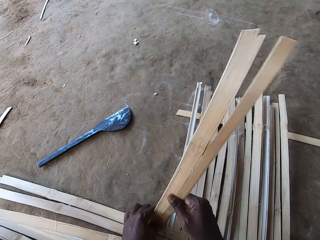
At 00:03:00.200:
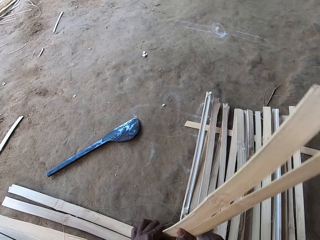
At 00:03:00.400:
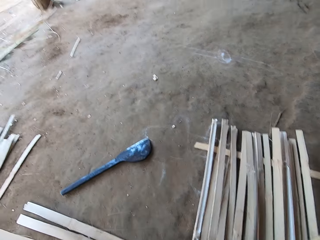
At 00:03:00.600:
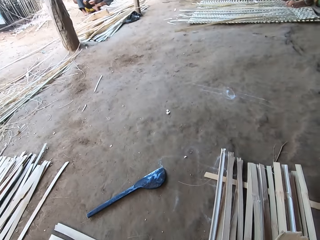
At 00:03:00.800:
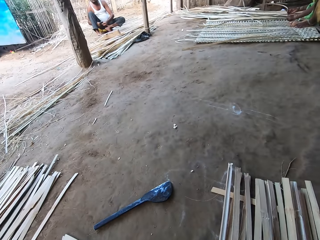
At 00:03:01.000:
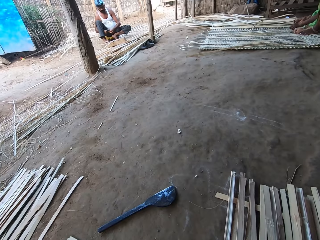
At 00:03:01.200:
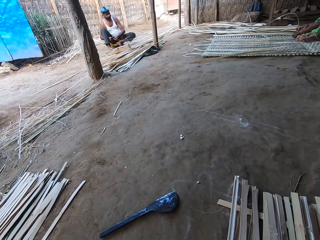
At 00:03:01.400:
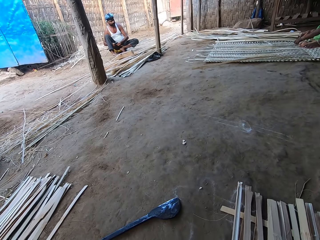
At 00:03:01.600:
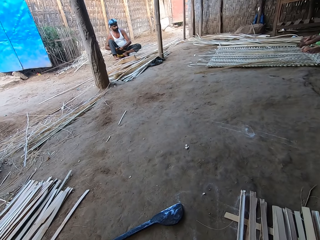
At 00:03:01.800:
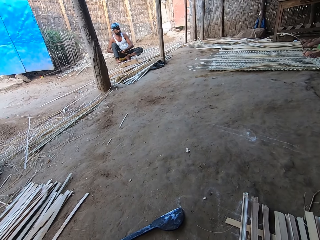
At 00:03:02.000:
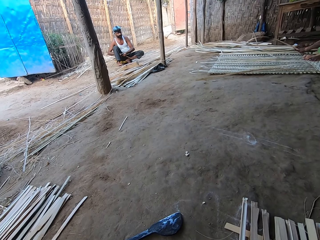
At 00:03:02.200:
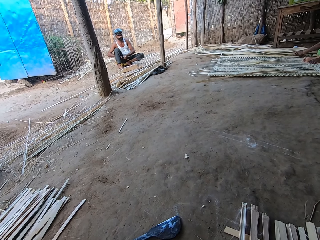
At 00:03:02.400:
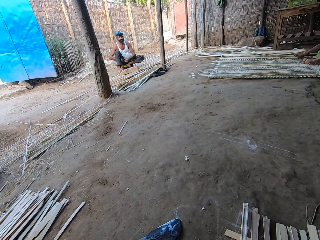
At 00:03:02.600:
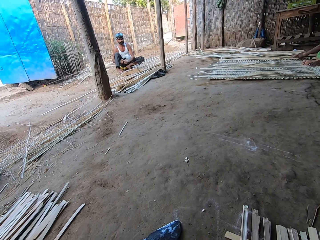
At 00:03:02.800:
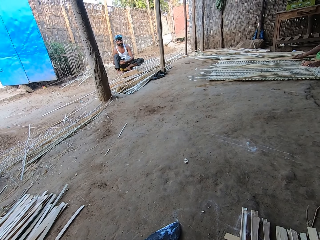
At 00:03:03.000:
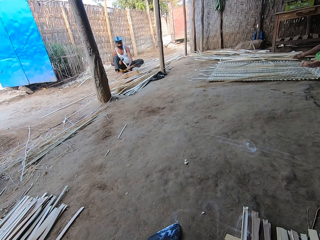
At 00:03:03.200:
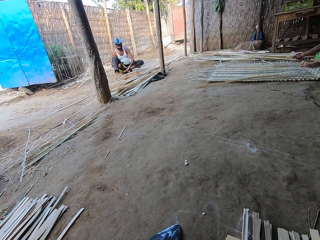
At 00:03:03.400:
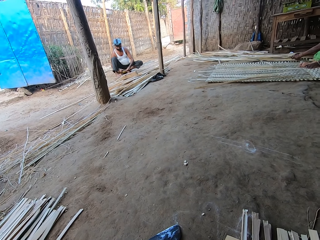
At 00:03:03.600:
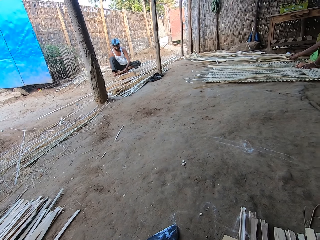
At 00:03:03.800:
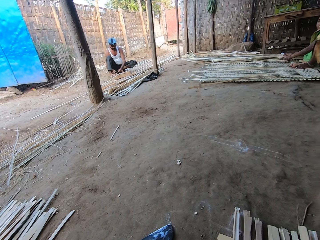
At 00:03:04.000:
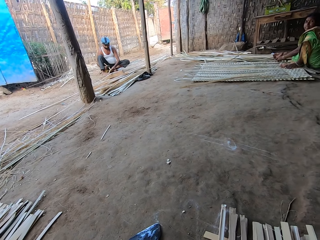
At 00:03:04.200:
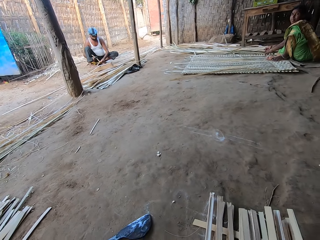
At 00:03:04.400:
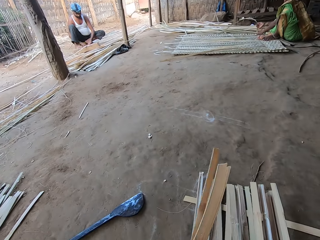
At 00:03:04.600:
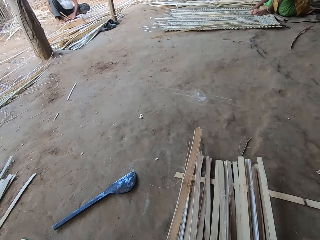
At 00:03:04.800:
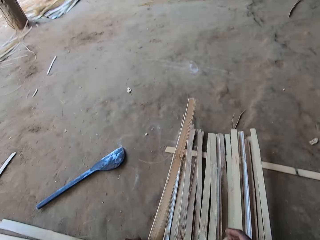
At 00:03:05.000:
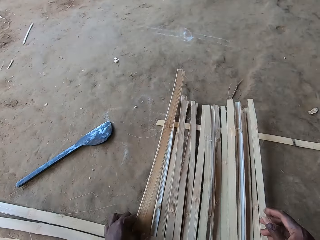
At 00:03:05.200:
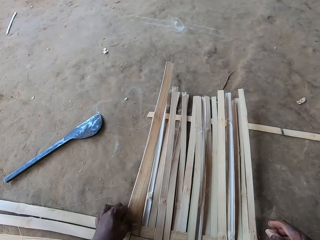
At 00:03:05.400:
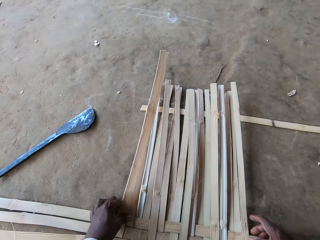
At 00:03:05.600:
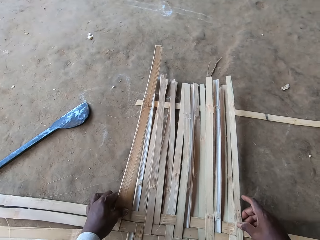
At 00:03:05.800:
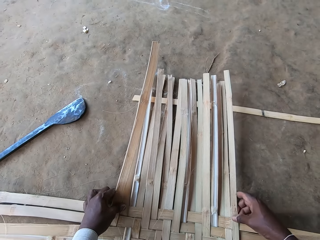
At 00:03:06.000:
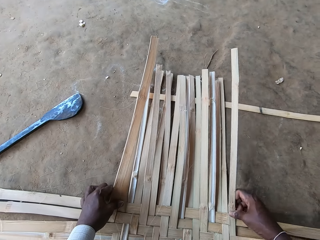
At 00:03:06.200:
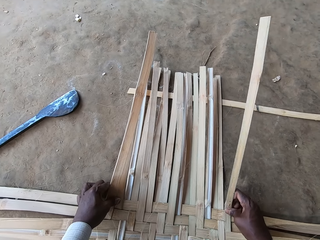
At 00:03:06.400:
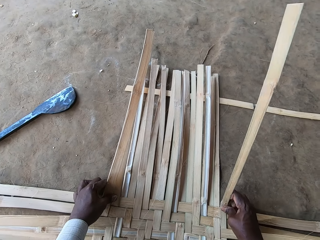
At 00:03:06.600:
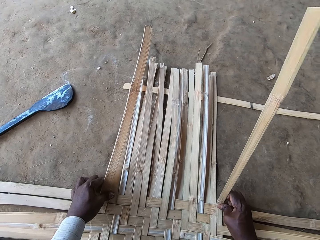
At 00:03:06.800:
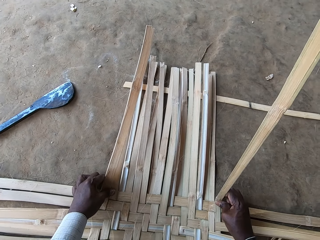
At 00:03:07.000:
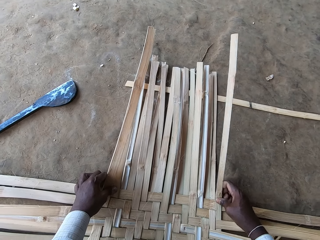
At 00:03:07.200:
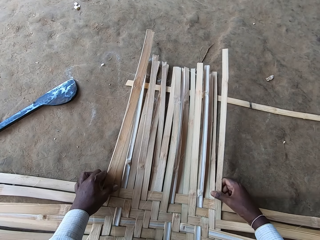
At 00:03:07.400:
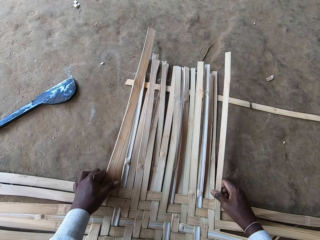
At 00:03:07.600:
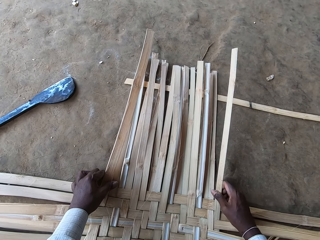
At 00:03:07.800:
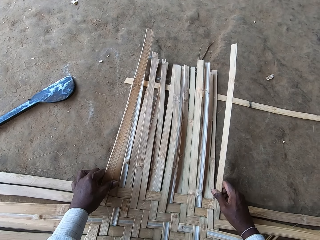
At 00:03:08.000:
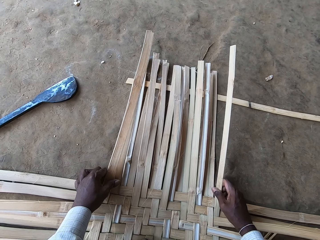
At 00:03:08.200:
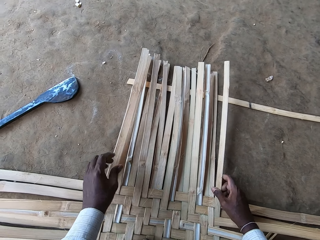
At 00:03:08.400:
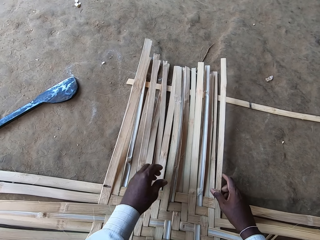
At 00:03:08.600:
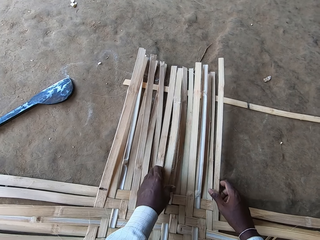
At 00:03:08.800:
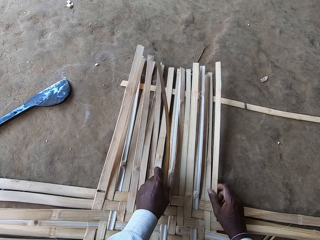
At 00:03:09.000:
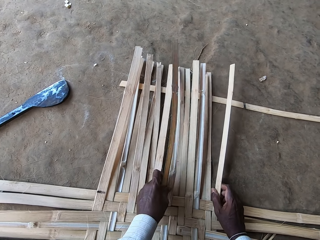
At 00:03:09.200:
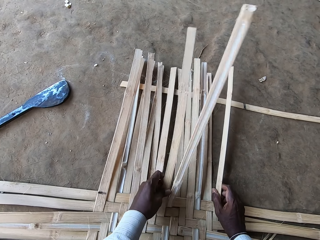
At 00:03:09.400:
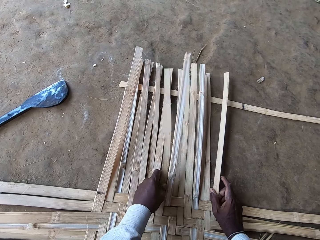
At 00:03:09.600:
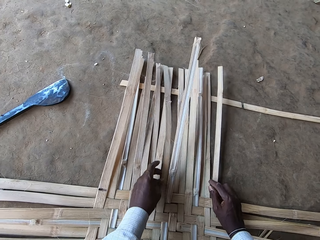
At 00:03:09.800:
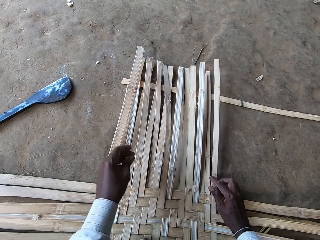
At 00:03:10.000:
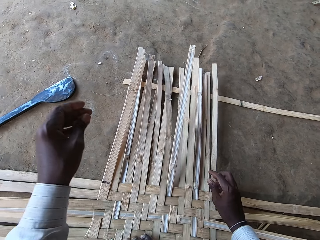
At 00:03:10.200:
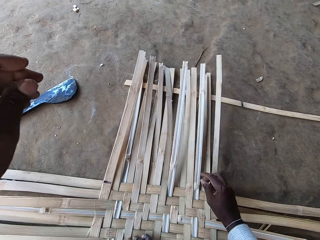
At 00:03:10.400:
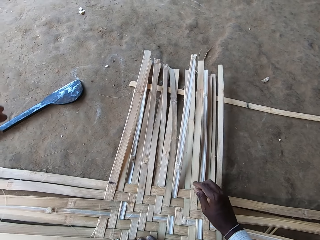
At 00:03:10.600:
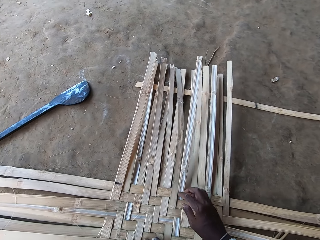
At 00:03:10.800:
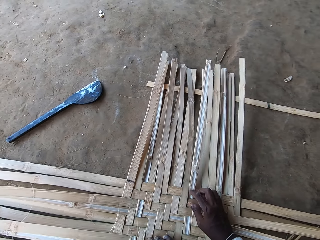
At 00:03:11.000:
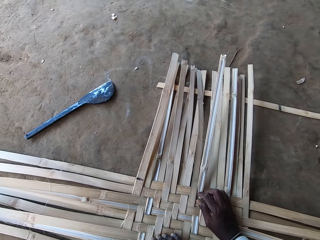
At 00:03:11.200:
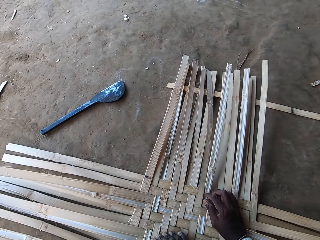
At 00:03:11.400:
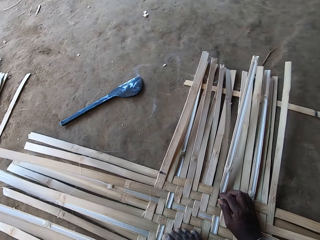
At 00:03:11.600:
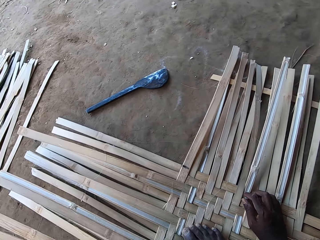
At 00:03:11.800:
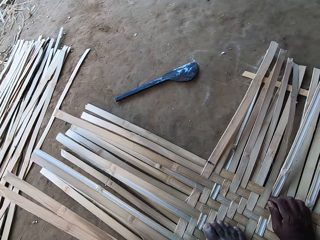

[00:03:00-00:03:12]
The man cuts the bamboo strips with a metal rod in his right hand. A woman weaves bamboo strips on the floor with both hands. The woman interacts with the camera wearer. The camera wearer looks at a man. He examines a bamboo strip with his right hand. He sorts the bamboo strips. He touches some bamboo strips on the floor with both hands.

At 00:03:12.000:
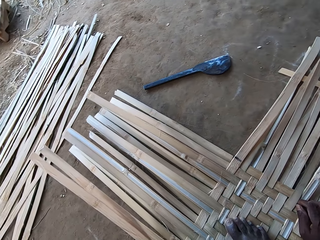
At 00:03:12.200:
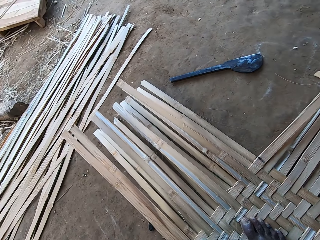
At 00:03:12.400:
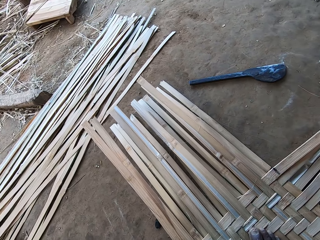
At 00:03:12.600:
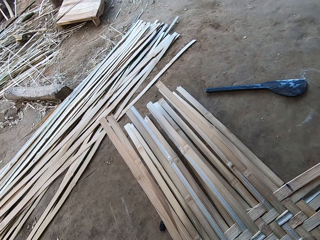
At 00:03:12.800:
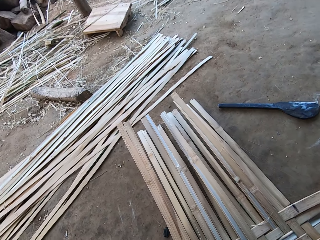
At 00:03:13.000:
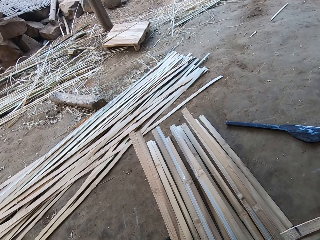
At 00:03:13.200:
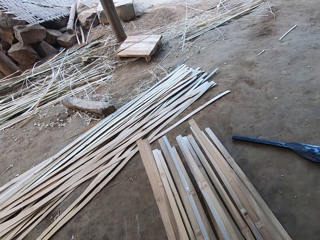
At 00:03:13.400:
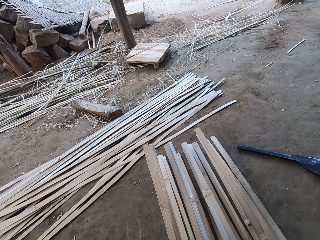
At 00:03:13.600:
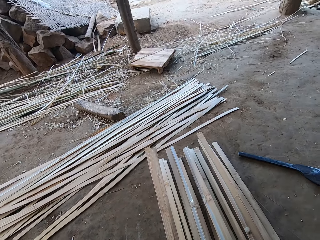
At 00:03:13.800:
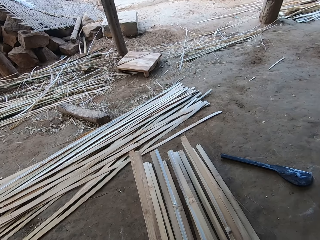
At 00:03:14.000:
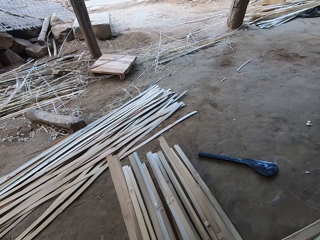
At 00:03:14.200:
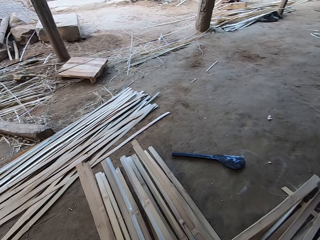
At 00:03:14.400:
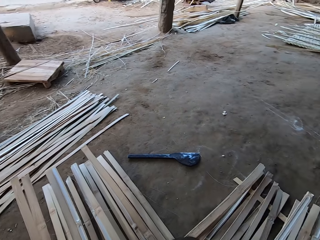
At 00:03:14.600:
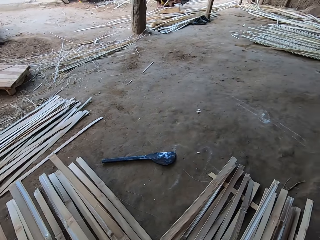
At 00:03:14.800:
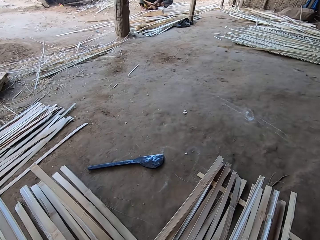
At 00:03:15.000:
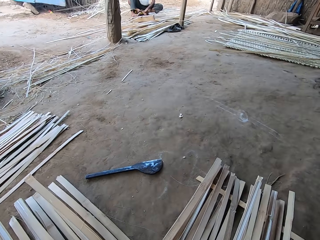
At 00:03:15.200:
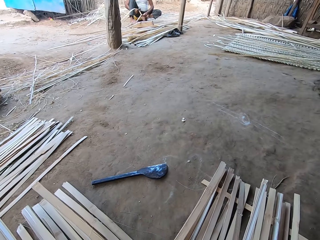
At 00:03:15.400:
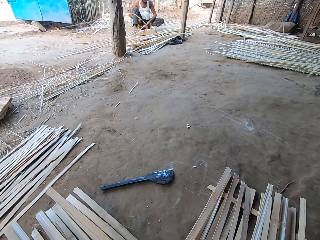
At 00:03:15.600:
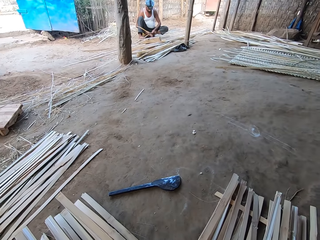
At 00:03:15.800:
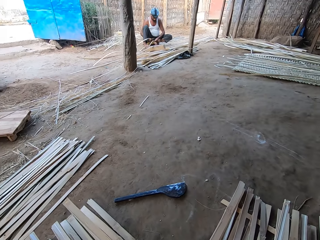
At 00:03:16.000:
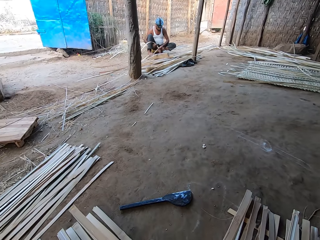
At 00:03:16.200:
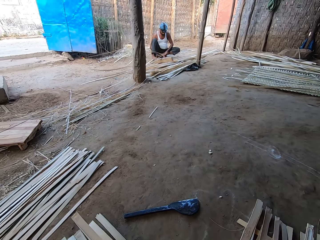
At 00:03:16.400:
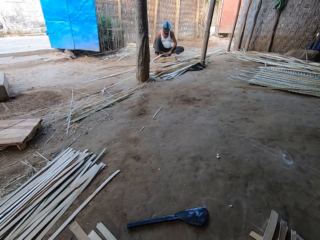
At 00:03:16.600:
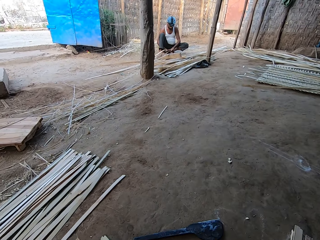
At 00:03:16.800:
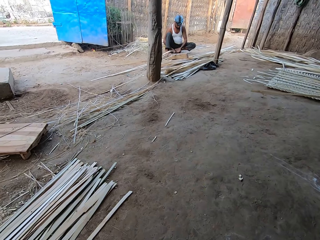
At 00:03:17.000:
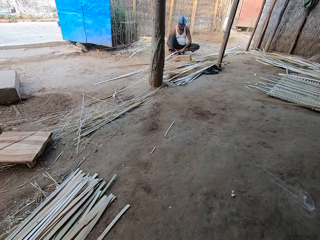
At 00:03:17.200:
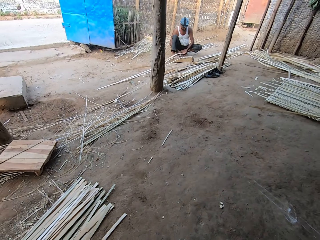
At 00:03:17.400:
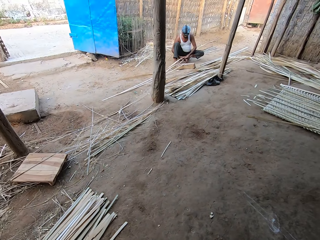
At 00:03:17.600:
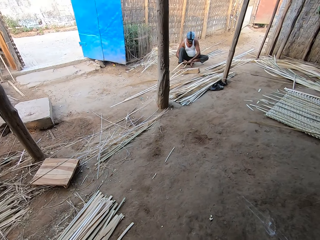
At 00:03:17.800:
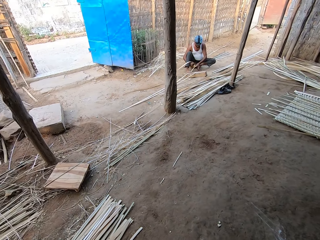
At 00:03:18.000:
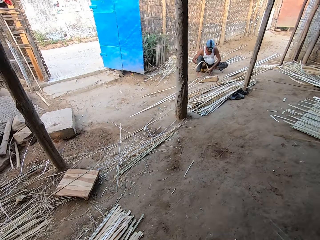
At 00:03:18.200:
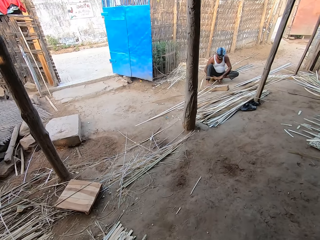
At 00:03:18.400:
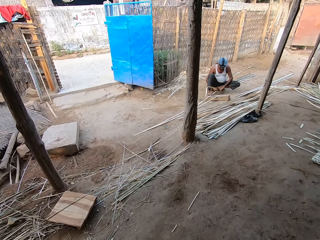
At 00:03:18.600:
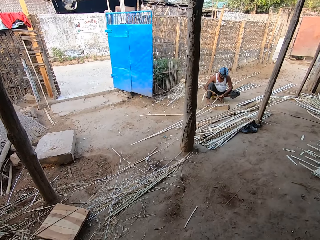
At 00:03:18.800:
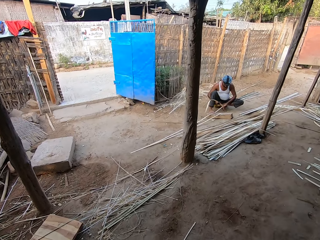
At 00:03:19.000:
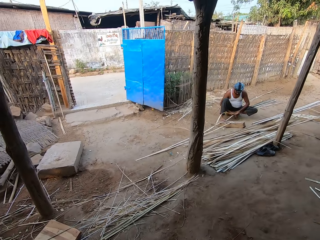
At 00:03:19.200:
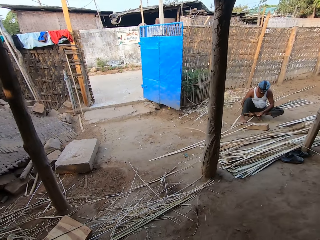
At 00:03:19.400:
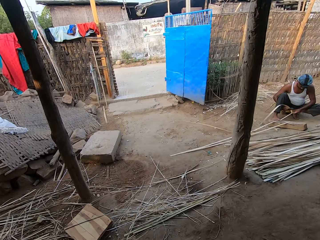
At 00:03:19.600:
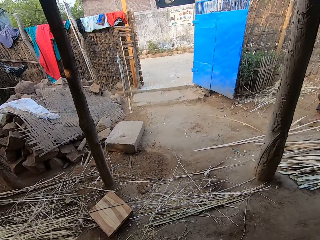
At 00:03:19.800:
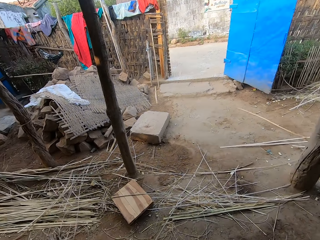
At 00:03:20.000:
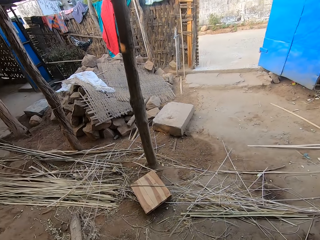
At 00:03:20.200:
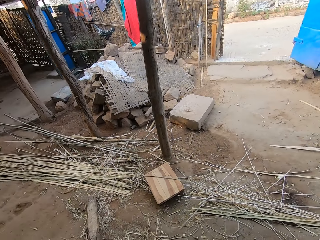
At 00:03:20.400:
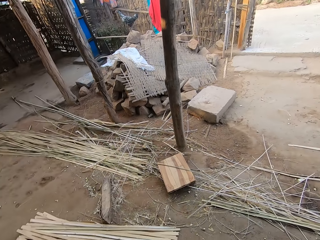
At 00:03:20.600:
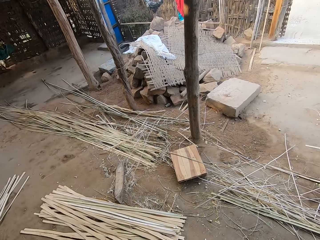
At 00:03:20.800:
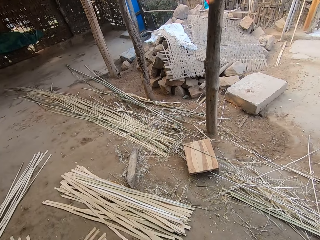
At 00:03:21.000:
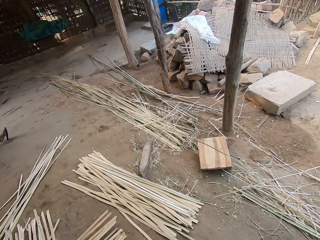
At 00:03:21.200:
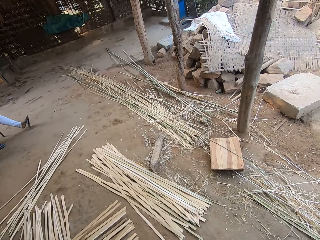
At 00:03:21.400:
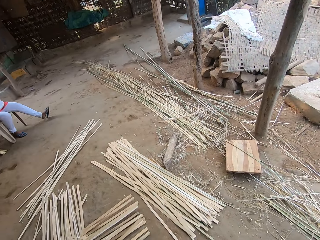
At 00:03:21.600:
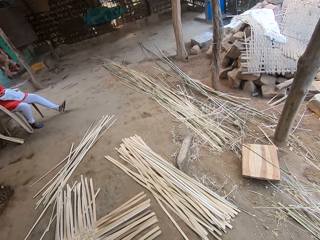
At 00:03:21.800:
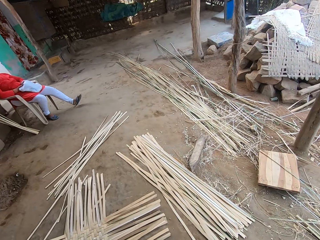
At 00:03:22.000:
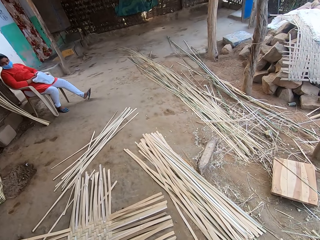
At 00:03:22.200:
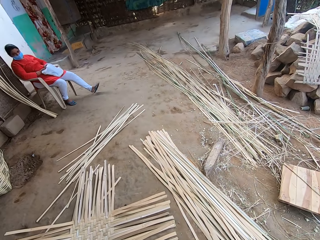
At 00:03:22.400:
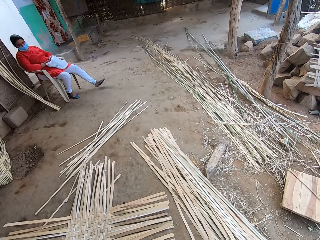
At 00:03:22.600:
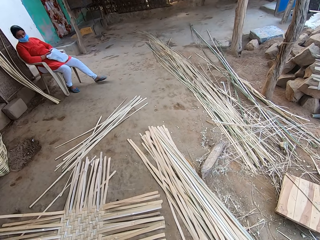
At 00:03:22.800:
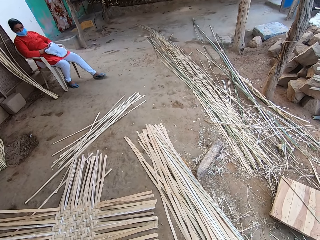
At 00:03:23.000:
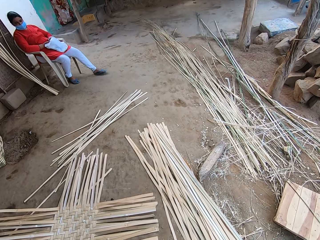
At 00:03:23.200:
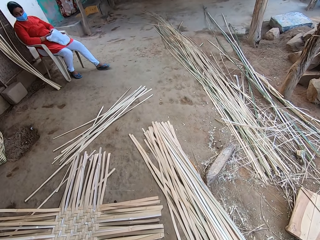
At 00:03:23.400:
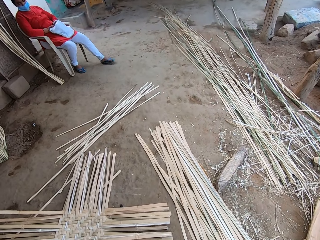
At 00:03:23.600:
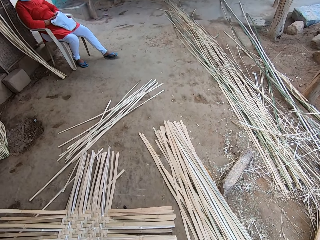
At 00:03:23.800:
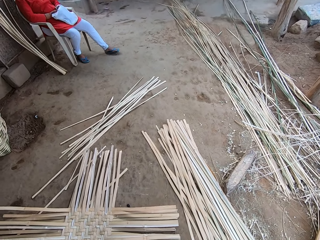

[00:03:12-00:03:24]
The camera wearer looks around. They get up. They look around.
